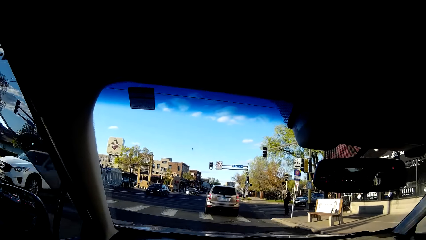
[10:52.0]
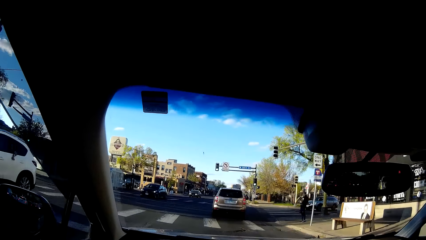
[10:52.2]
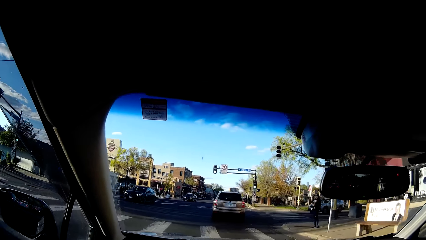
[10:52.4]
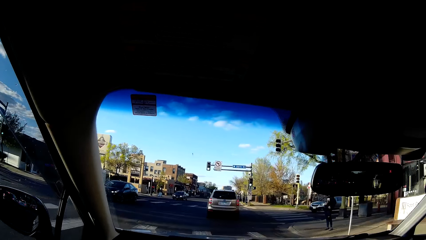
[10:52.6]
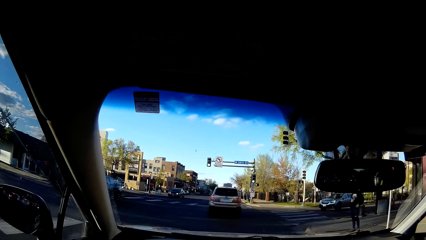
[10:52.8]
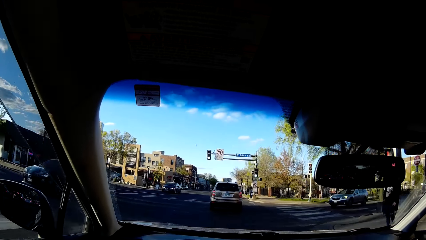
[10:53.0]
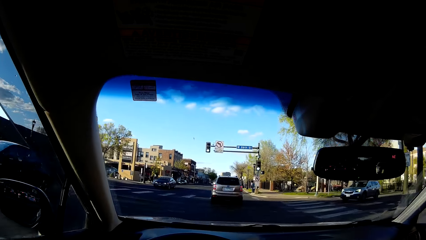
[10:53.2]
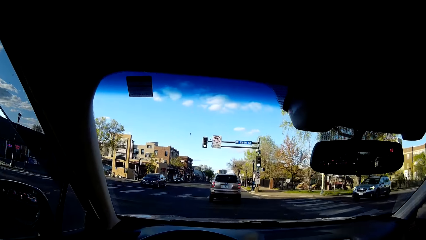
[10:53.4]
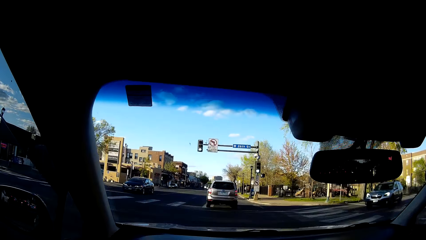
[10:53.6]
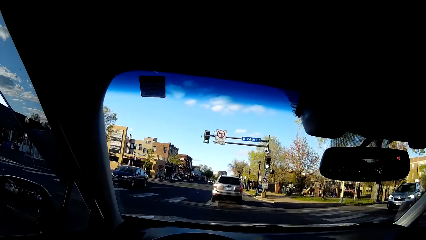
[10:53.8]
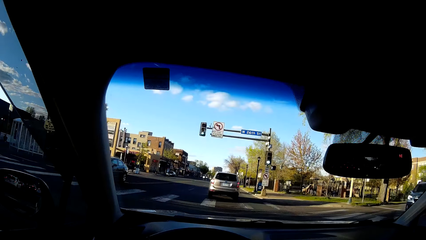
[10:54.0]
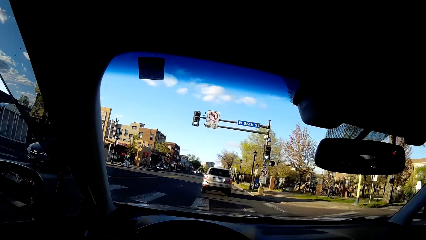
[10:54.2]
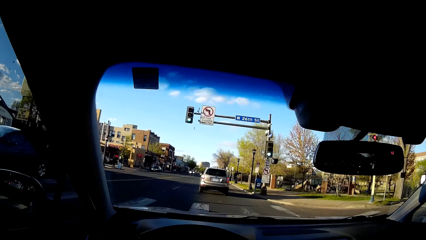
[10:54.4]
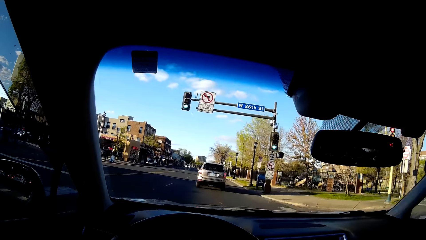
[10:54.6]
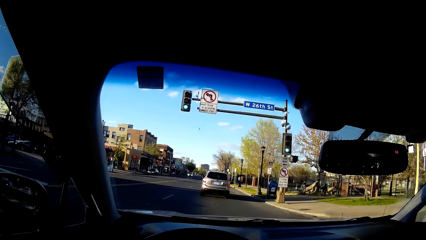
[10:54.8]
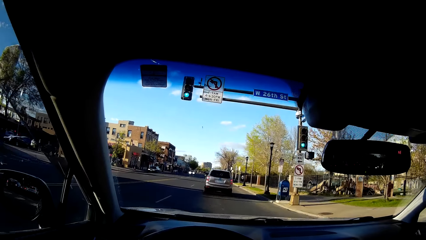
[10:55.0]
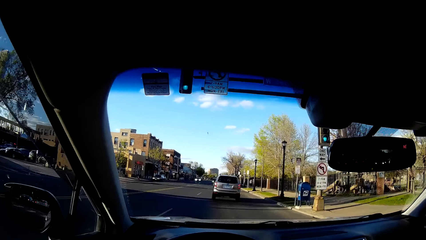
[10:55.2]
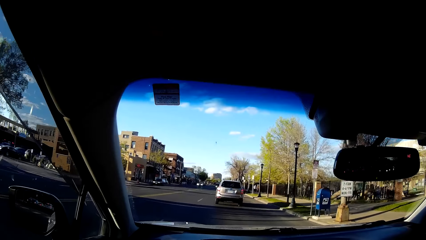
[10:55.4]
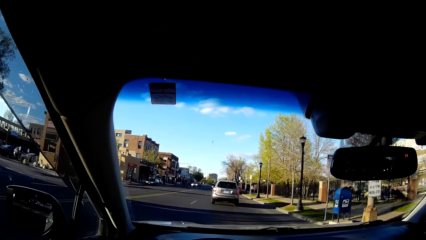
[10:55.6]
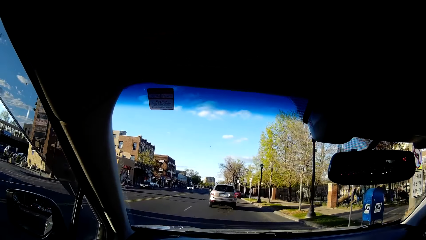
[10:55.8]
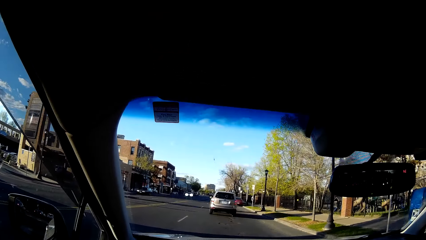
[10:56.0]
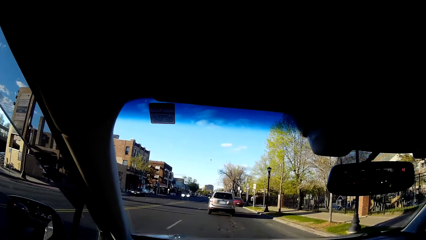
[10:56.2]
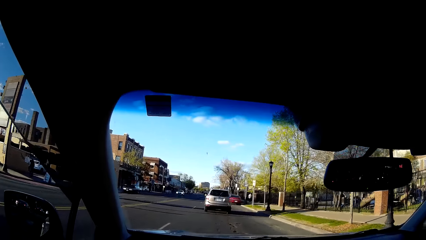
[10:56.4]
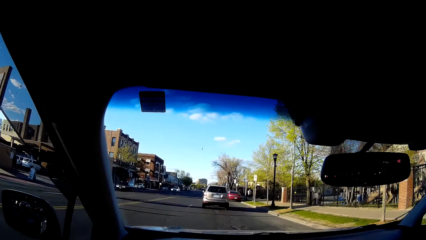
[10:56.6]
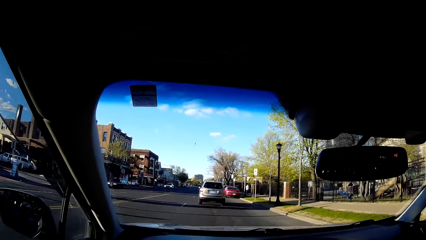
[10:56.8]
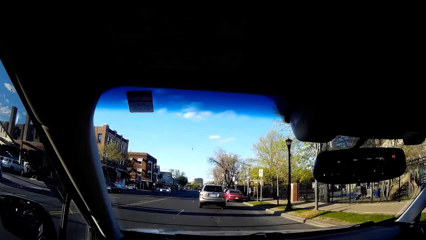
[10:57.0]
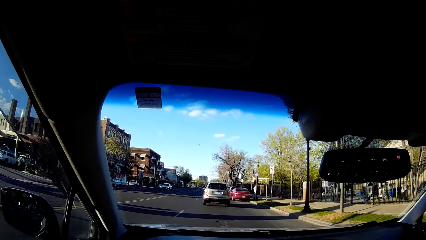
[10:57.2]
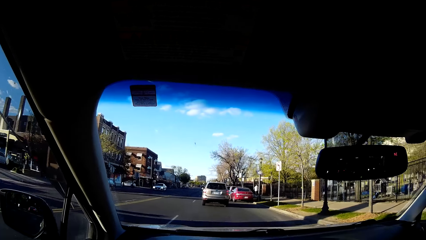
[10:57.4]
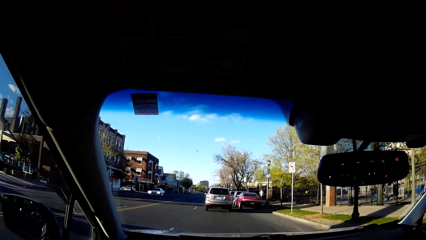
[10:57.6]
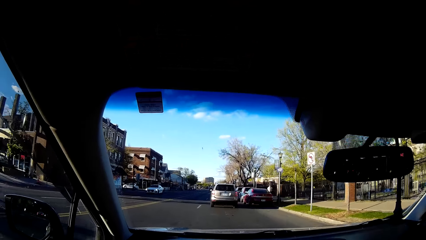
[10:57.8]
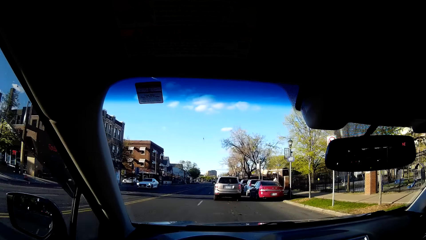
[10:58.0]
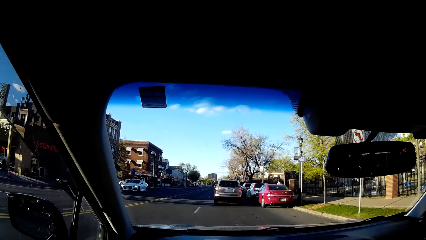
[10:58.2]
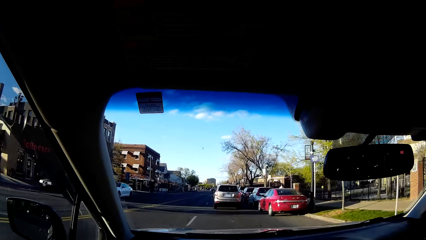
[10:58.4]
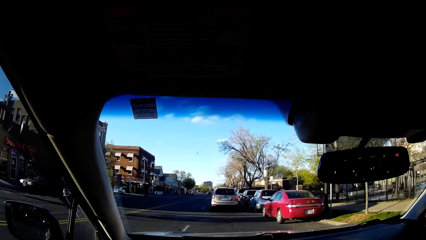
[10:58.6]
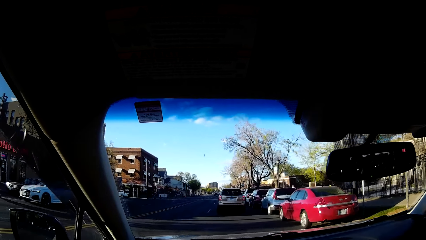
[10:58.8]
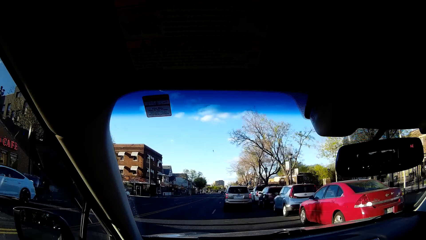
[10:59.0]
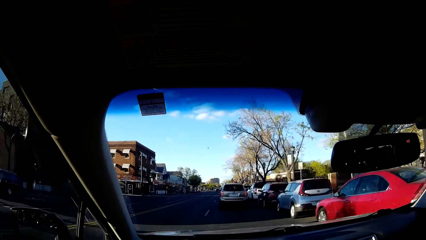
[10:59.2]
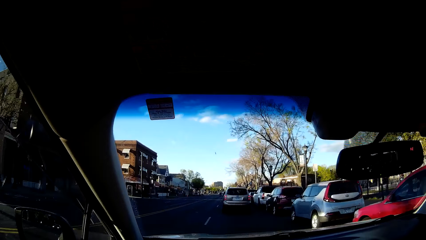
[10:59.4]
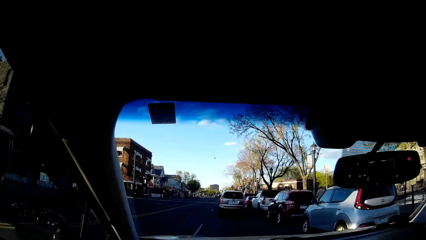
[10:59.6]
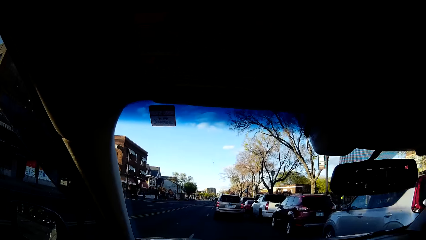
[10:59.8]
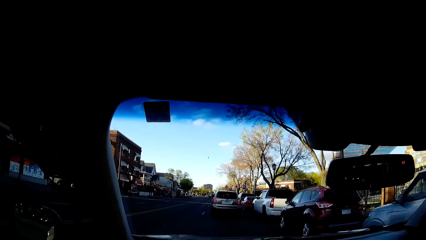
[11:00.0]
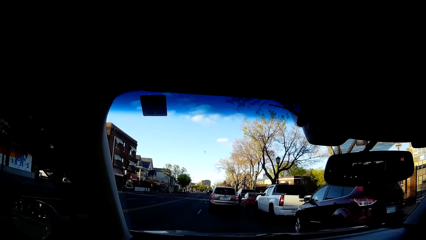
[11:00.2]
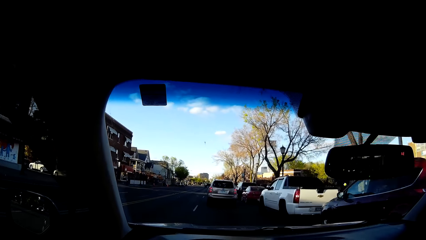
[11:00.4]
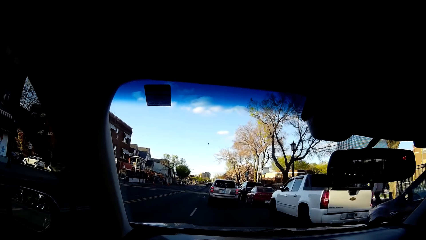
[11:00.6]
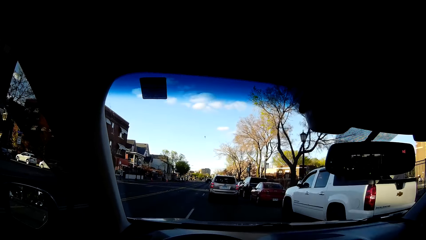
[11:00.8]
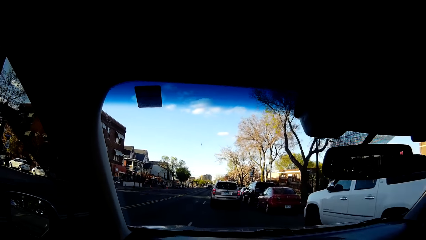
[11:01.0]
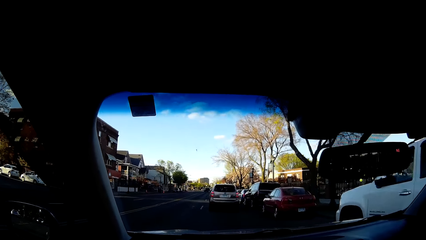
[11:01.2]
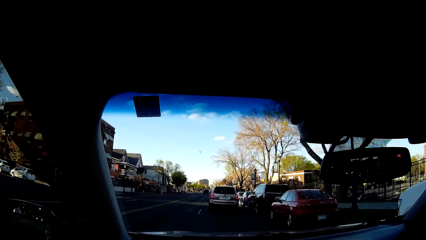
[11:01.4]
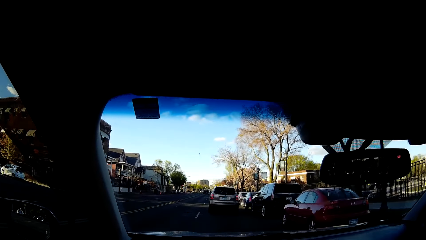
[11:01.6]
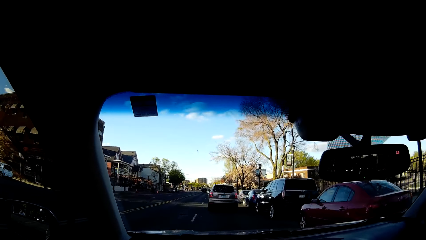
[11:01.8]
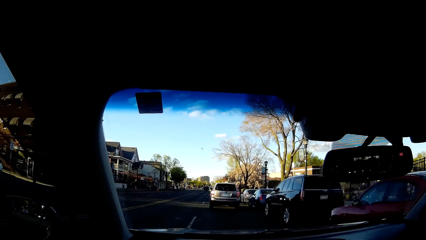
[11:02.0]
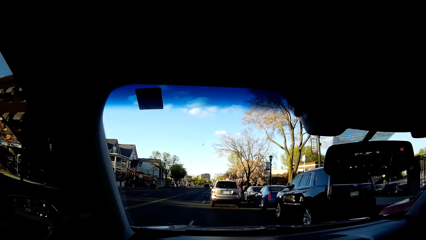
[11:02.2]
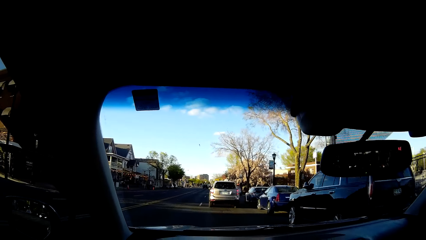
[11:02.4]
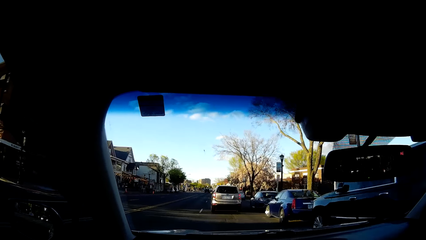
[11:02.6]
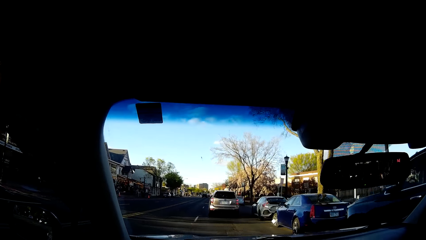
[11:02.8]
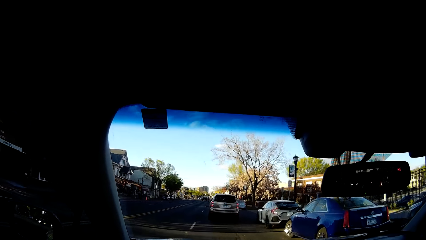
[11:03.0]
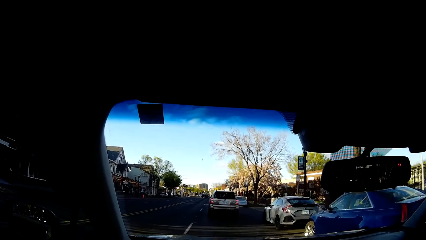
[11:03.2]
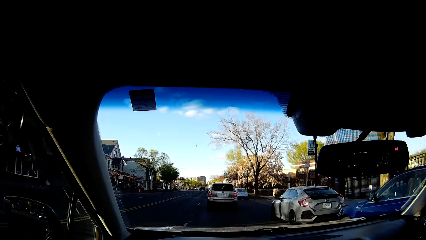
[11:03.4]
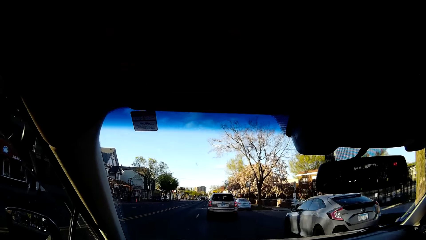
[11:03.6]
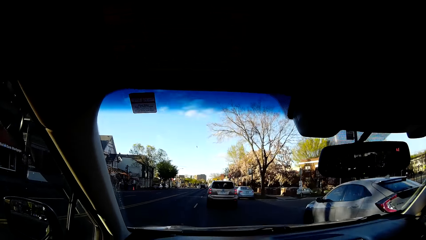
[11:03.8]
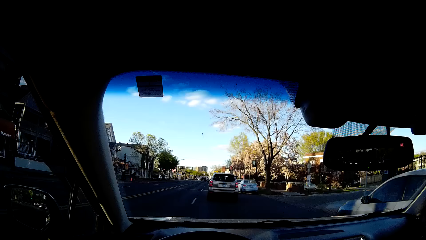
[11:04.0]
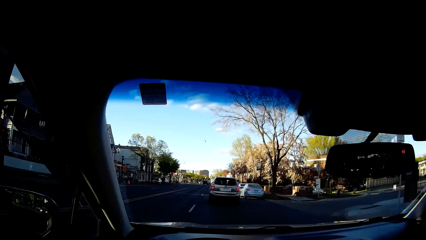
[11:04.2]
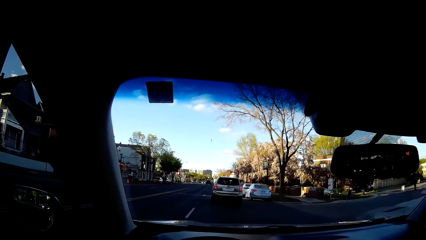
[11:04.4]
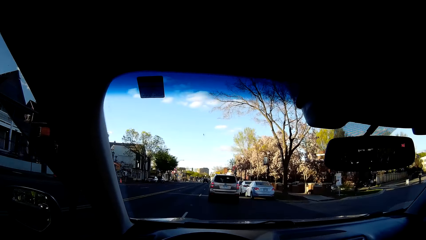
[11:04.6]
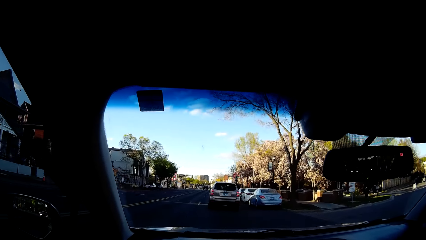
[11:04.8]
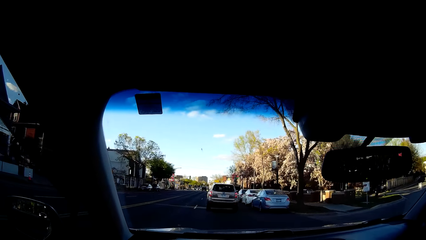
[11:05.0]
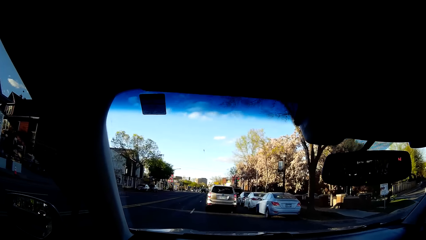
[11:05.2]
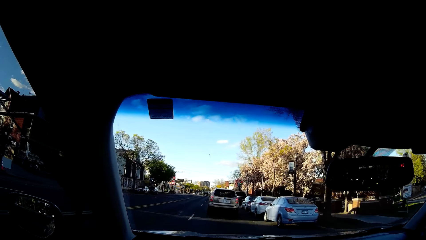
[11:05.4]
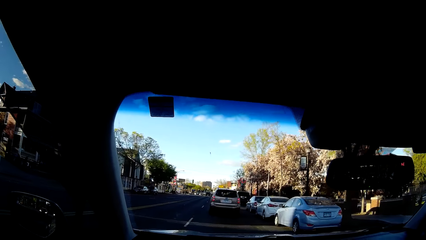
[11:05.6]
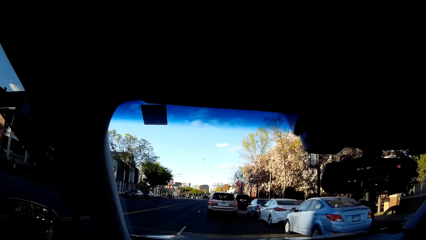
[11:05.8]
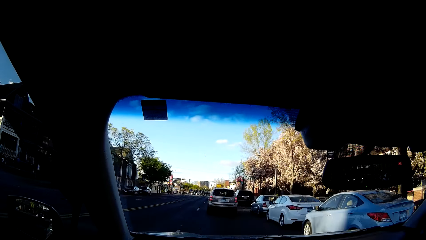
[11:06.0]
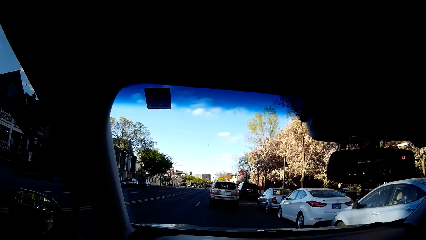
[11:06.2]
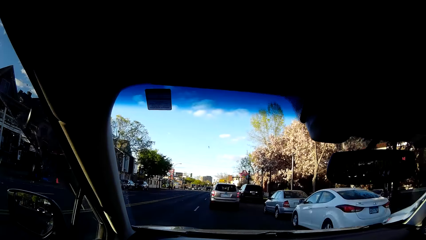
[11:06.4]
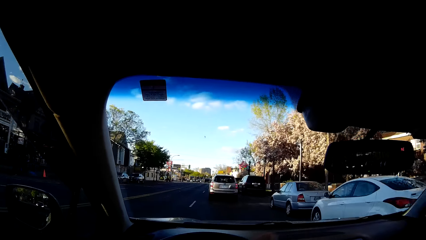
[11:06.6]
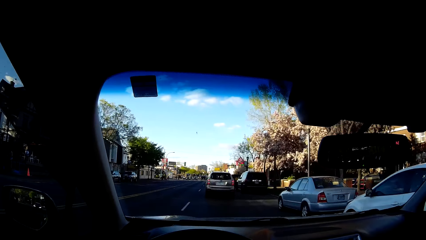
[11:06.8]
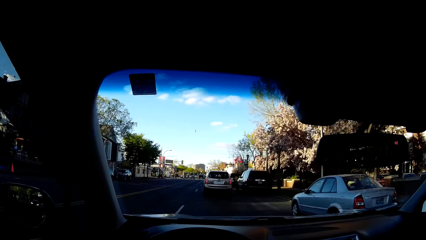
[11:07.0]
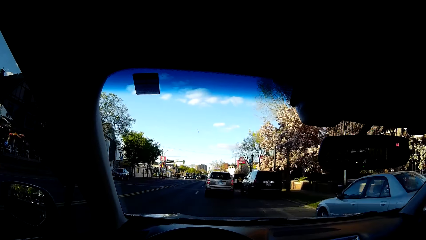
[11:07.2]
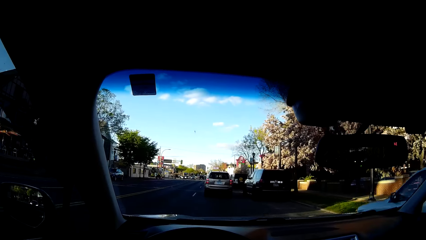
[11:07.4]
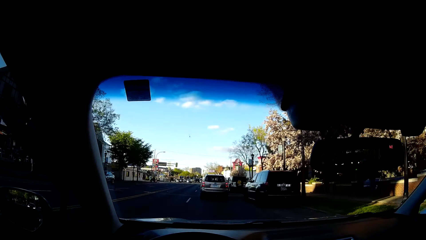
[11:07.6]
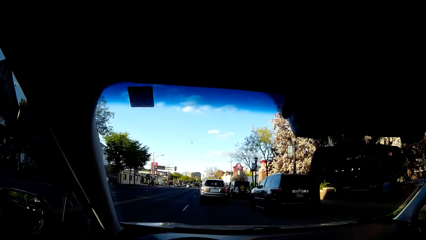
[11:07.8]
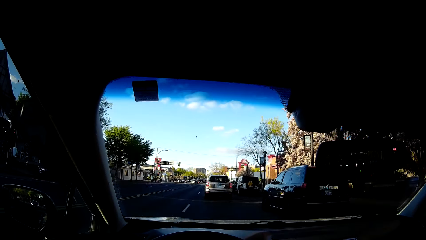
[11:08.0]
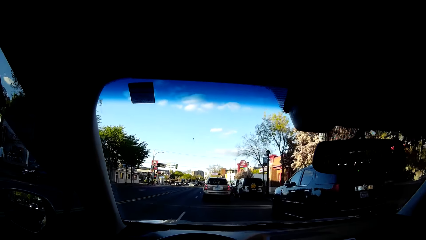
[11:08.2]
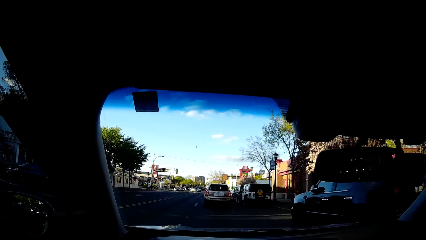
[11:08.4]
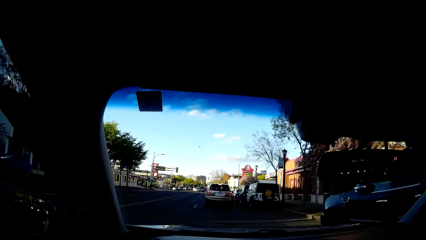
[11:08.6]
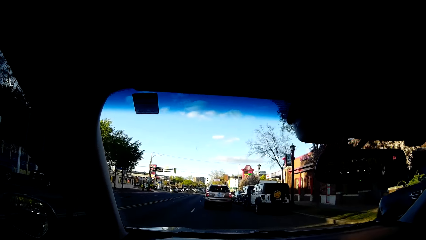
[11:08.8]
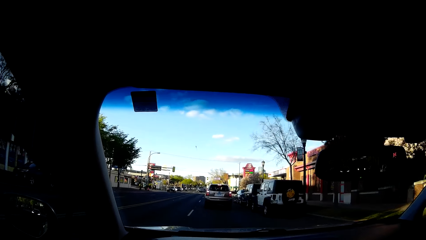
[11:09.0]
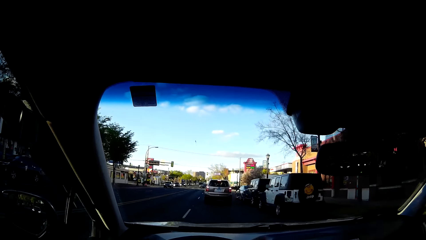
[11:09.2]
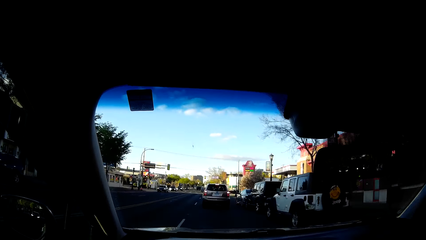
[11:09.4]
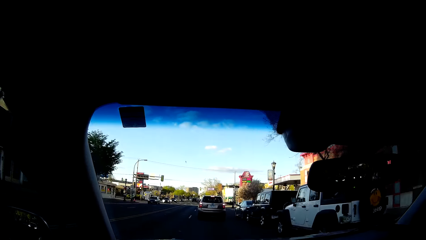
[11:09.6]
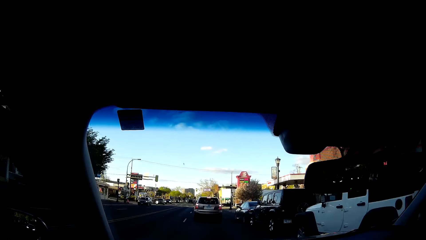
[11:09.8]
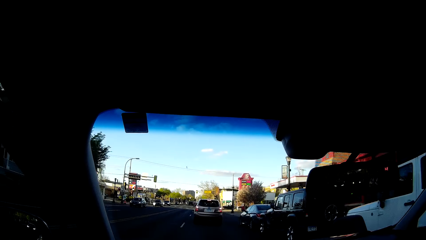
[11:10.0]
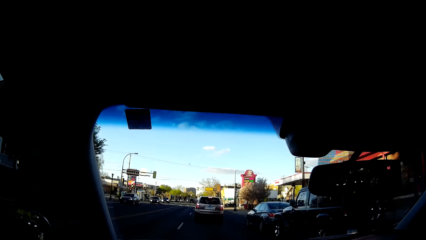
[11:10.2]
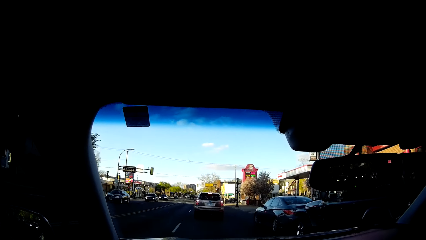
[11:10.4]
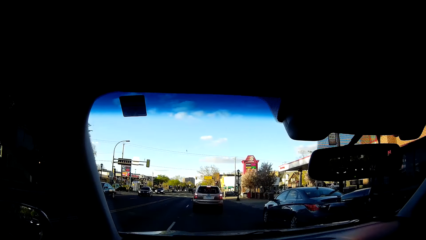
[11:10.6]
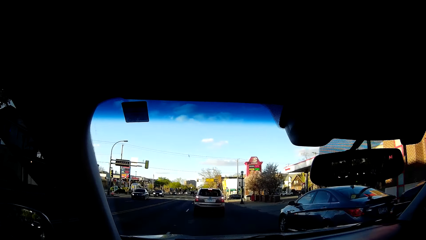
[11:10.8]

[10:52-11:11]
The camera wearer sings while driving. They sing while driving again.
